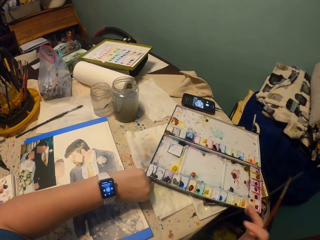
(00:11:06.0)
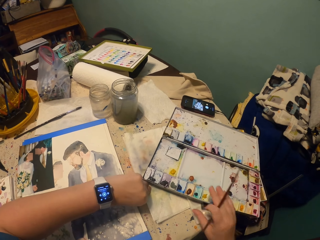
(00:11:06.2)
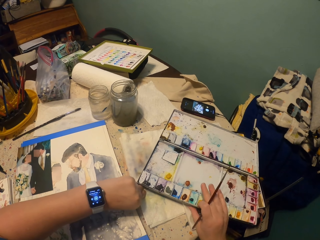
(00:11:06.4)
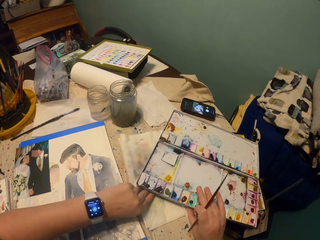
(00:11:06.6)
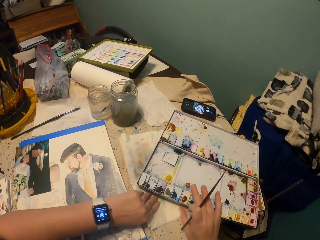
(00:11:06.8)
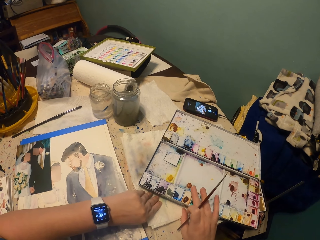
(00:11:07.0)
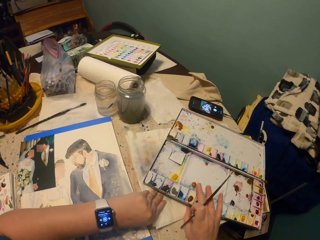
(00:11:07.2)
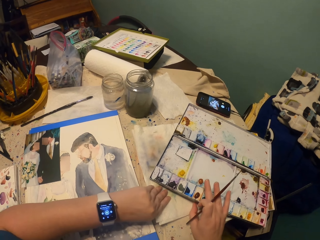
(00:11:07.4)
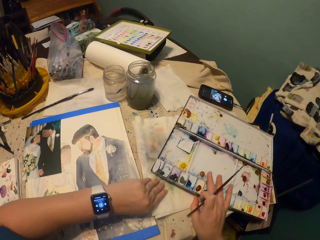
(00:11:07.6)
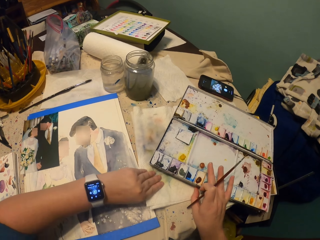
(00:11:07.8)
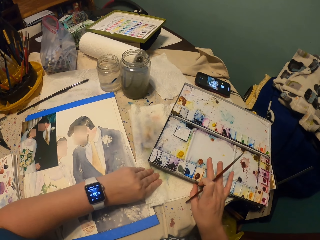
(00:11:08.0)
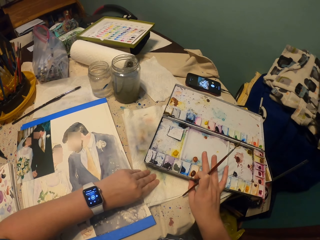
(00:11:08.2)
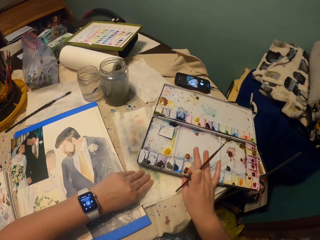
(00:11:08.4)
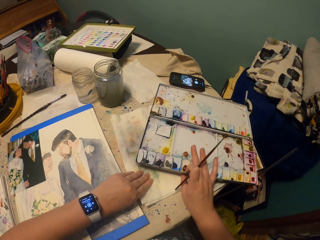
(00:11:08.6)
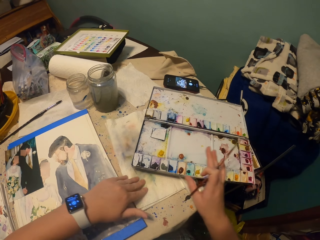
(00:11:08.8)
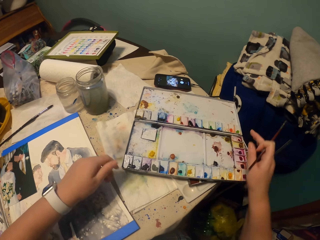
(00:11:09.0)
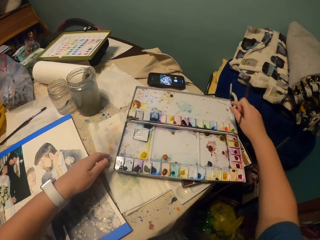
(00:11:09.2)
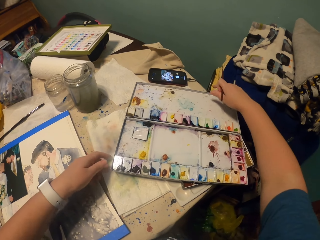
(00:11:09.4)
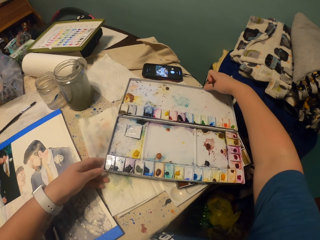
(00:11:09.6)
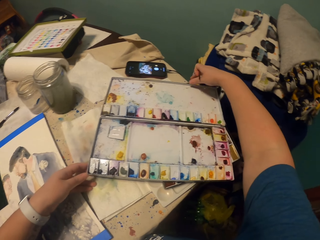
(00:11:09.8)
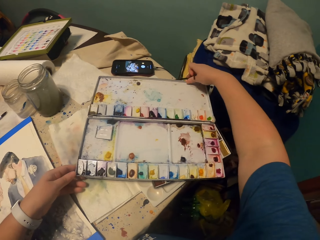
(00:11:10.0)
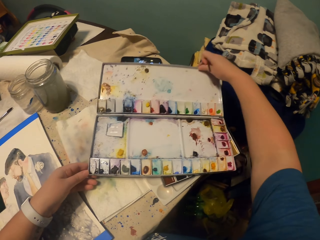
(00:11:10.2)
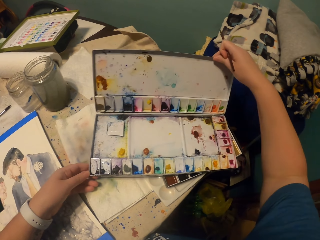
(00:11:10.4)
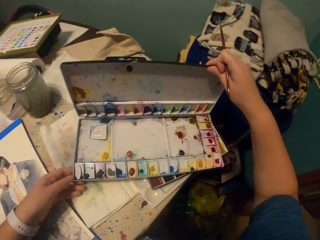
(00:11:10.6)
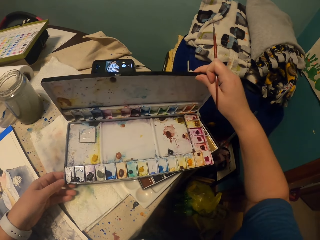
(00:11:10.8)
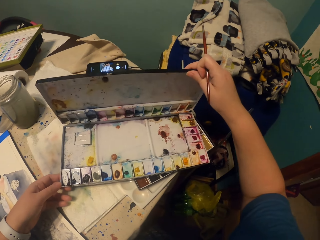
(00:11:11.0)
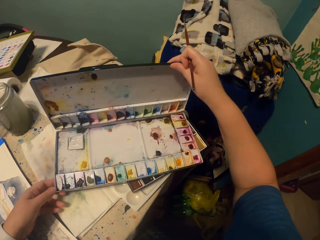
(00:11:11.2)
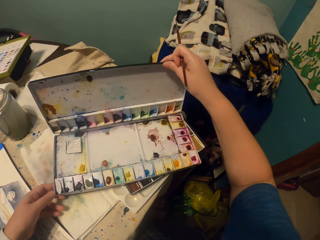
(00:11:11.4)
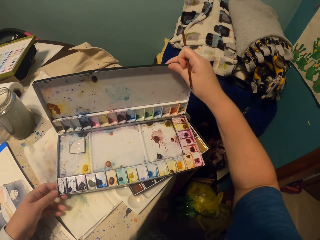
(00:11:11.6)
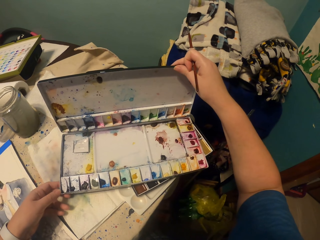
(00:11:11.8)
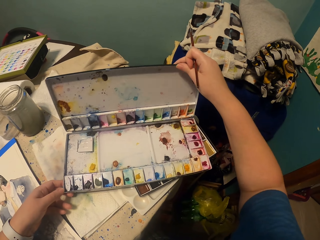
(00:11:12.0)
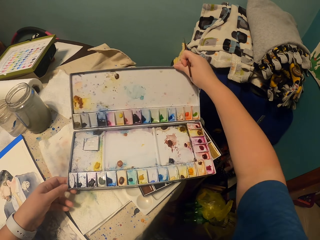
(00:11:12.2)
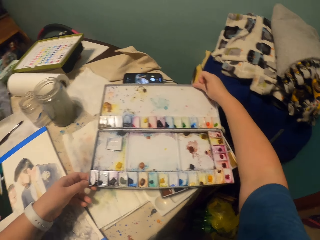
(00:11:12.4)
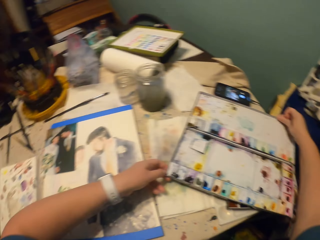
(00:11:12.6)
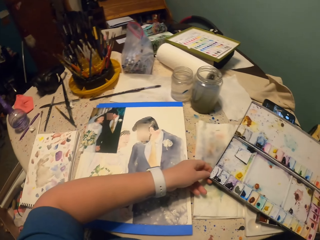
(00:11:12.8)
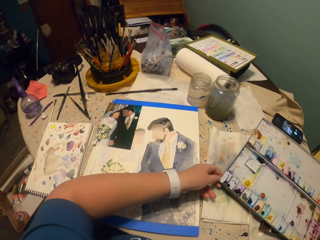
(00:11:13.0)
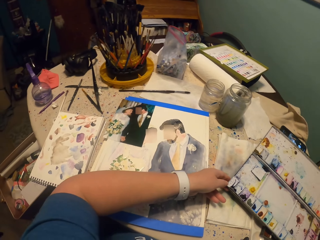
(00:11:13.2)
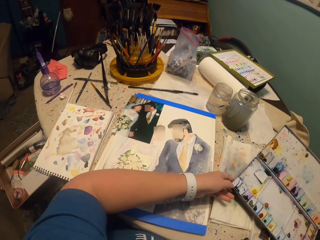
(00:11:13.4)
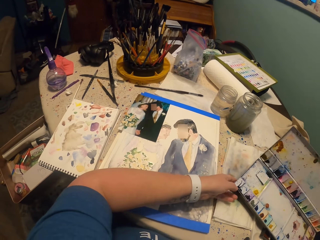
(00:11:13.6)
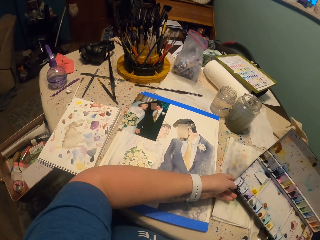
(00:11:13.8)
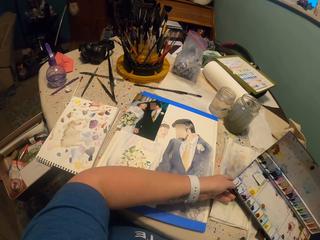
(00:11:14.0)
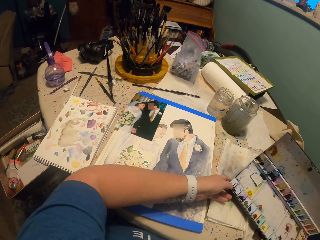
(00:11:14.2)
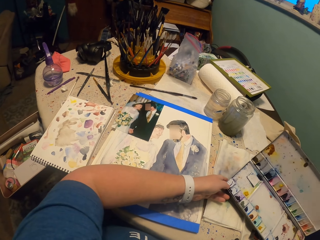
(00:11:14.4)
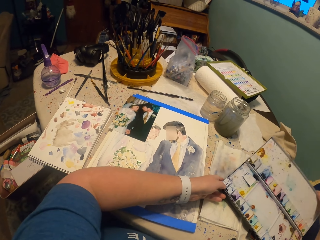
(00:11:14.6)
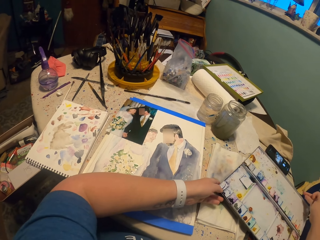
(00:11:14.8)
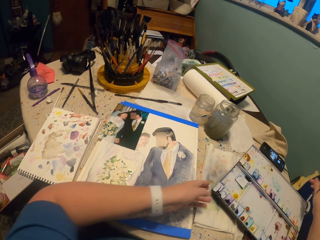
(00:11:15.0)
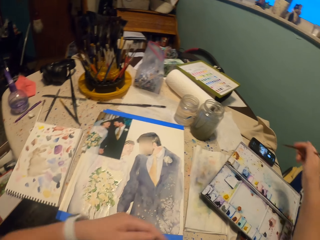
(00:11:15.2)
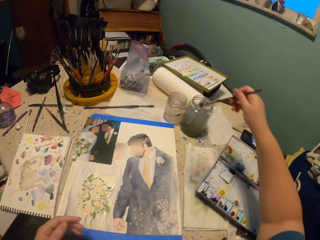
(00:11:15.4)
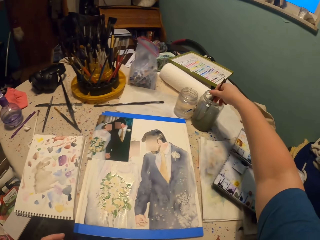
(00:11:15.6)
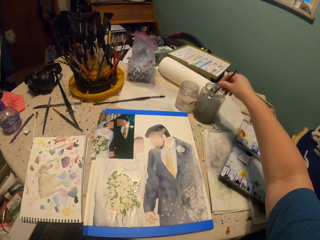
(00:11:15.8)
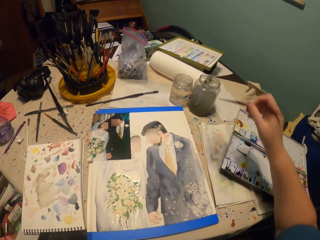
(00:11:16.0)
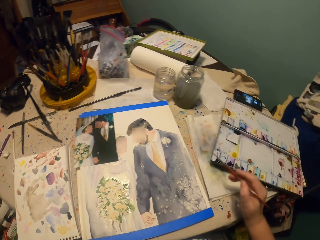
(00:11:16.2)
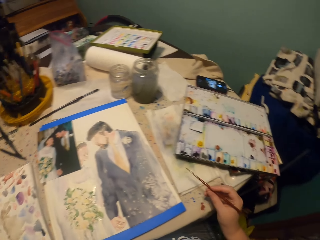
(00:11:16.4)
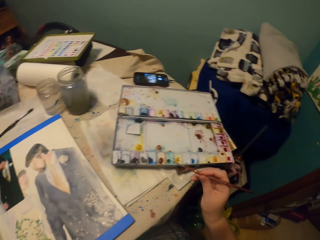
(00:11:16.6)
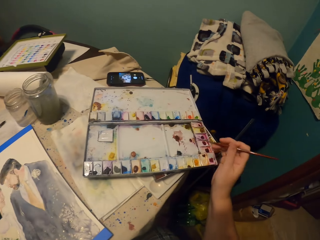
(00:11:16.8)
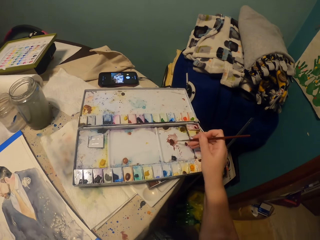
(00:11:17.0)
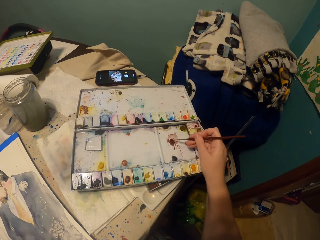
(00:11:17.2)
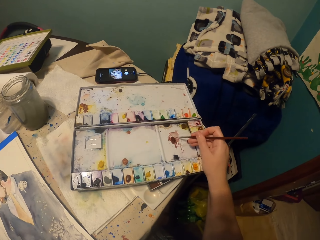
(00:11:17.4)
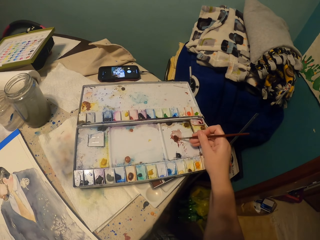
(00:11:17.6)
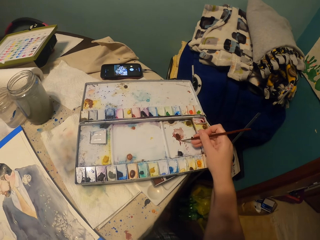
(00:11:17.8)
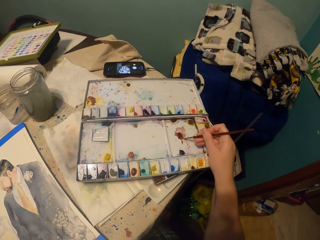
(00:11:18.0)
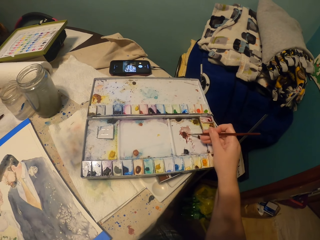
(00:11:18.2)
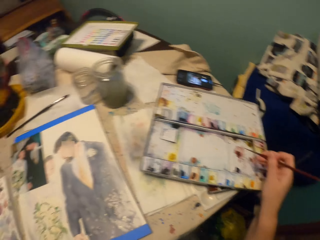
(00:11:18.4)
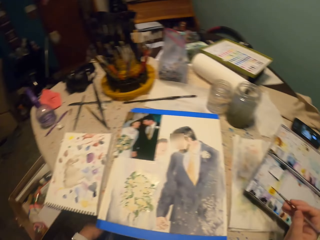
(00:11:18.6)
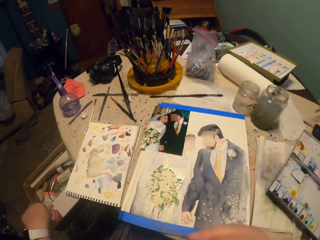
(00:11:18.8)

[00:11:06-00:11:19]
The camera wearer pulls a piece of towel on the table. They grab the color paint set. They hold the water paint. They pick up the water from the glass with a paint brush. They pick the color from the water paint with the brush.

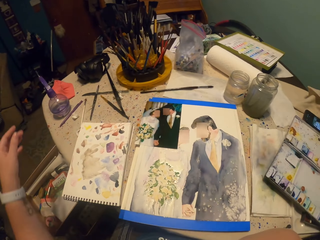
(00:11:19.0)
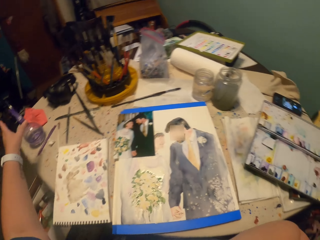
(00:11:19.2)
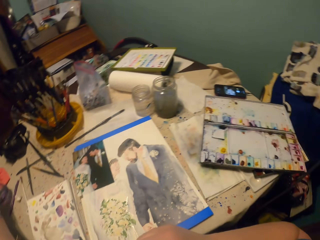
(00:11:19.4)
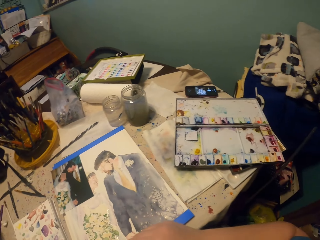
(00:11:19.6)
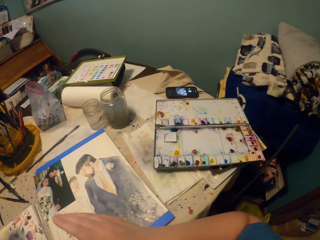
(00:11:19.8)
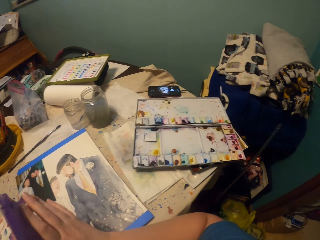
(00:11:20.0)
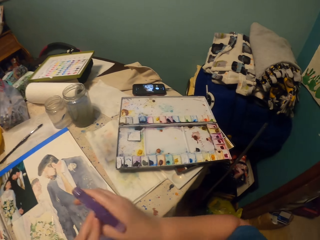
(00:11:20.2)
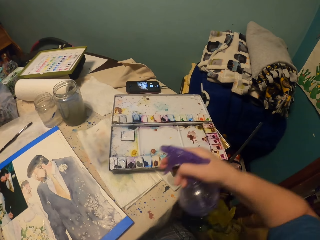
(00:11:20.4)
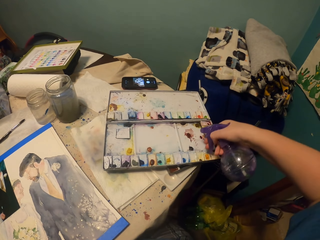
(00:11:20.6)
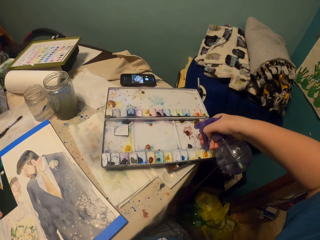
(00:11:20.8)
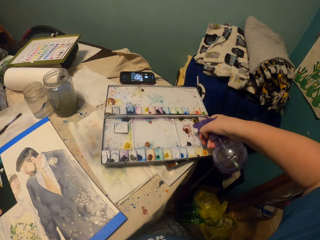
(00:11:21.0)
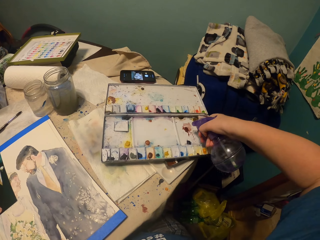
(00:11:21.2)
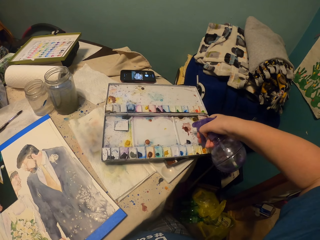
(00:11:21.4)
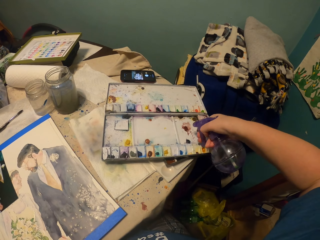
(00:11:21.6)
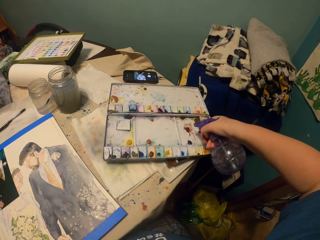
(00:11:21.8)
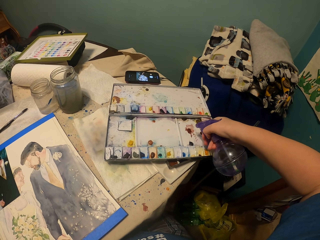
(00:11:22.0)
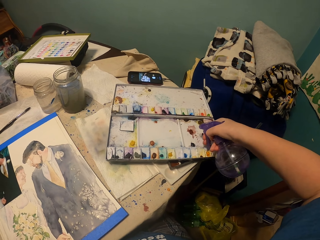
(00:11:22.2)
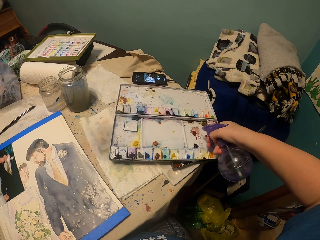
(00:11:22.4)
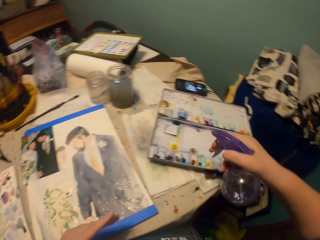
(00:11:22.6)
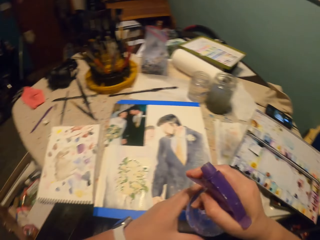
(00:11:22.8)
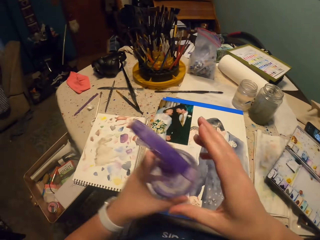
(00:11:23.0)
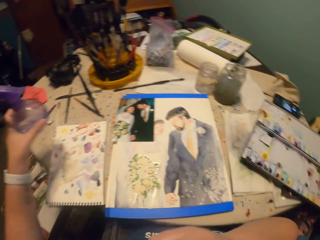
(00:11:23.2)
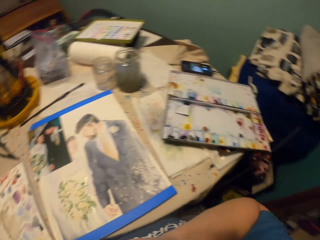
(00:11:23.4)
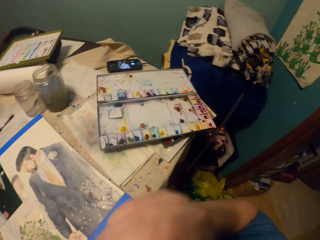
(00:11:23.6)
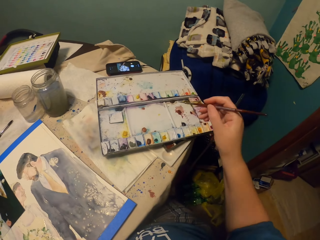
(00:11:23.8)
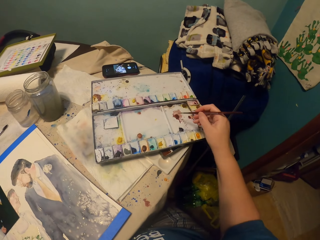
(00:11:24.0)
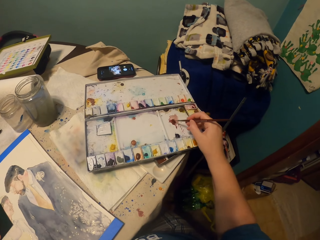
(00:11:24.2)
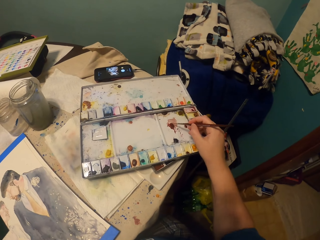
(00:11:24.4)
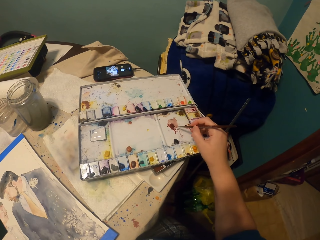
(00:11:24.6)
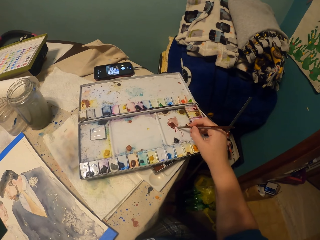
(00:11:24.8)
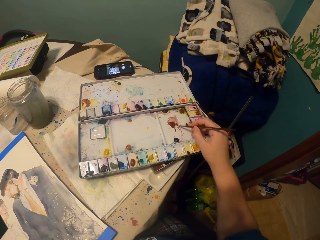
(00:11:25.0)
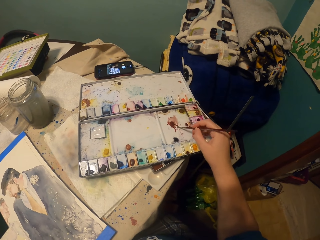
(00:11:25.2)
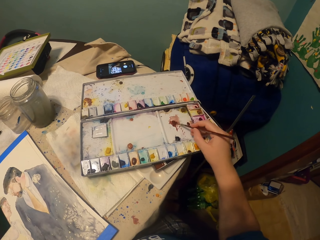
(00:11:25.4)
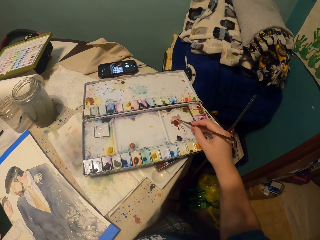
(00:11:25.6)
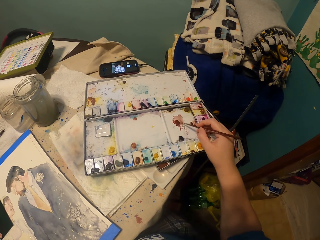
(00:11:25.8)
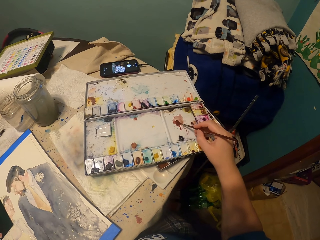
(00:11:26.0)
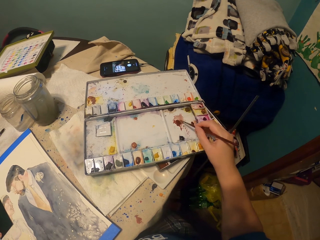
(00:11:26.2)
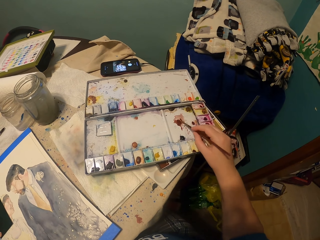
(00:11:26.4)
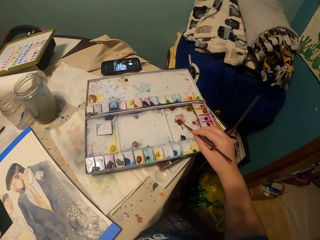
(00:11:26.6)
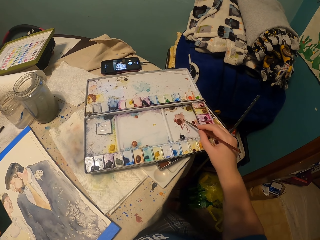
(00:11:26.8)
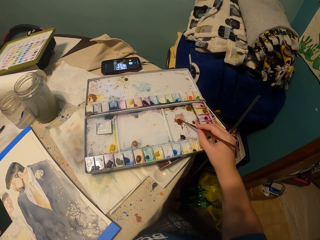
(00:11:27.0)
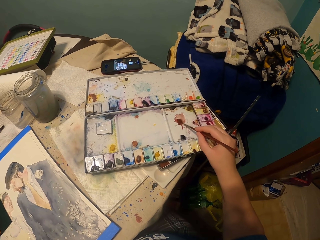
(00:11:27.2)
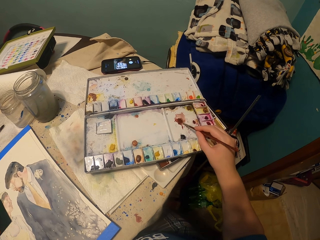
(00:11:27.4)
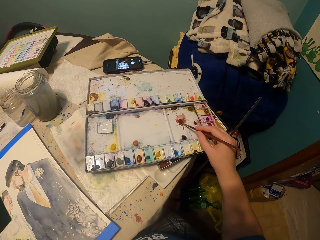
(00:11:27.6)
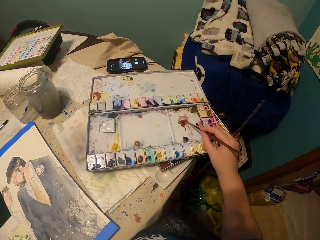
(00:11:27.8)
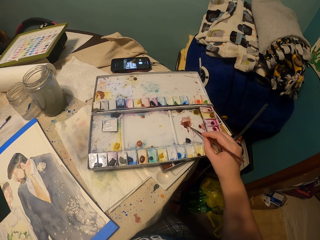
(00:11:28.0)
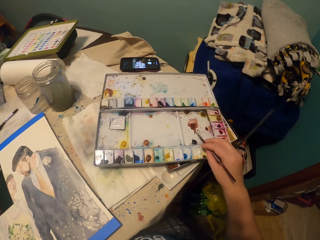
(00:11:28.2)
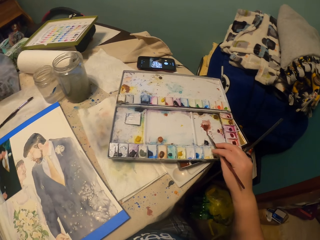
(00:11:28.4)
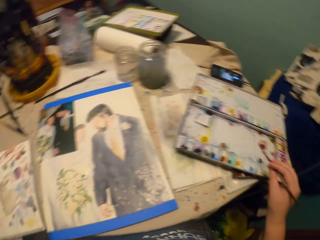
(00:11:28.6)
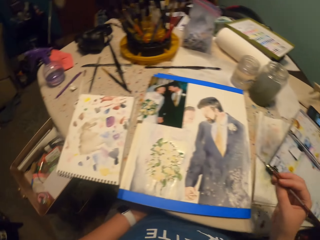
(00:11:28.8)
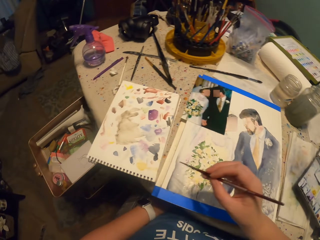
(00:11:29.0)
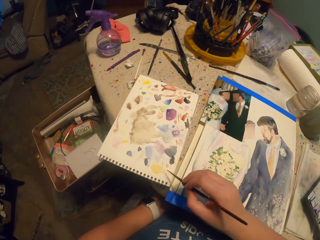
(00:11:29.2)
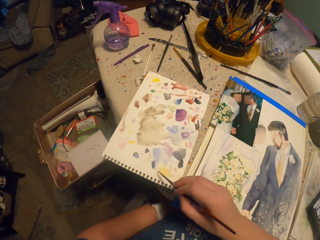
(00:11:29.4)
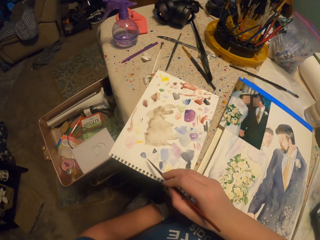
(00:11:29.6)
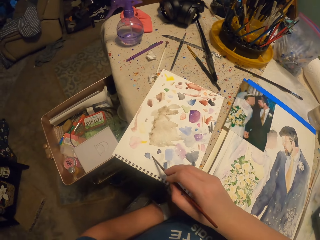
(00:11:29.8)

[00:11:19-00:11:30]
The camera wearer picks the container of the colored water from the table. They sprinkle the colored water in the water paint. They put the container of the colored water down on the table. They pick the color from the water paint with a brush. They wipe the color on the paint book.
